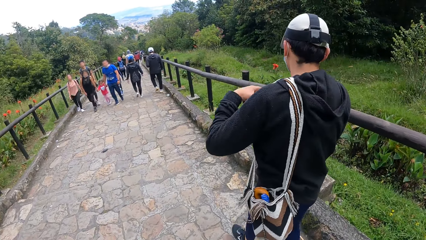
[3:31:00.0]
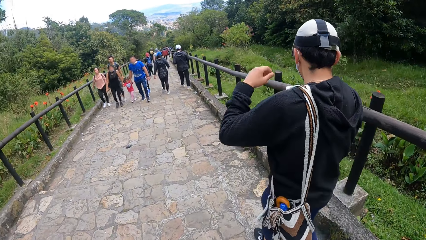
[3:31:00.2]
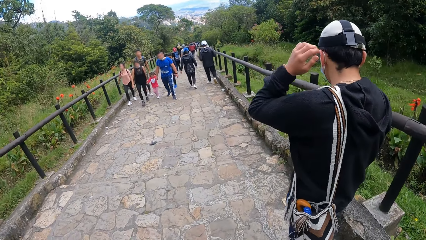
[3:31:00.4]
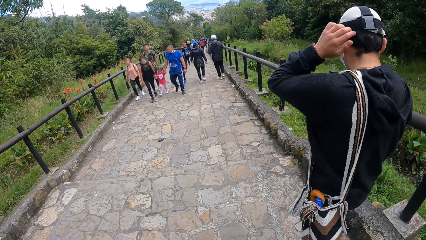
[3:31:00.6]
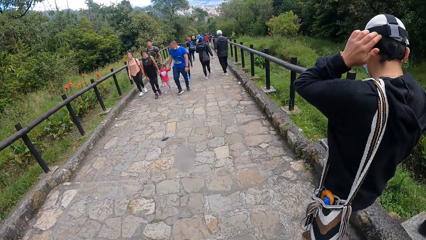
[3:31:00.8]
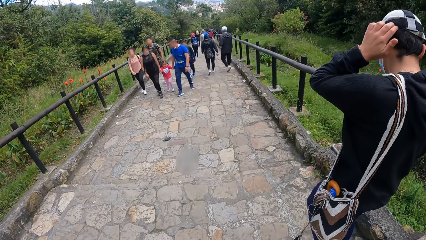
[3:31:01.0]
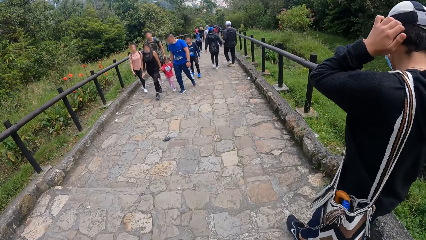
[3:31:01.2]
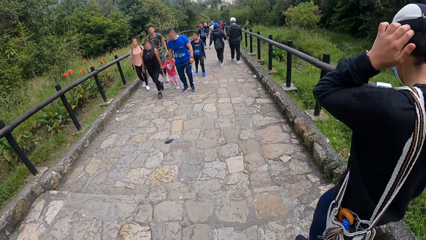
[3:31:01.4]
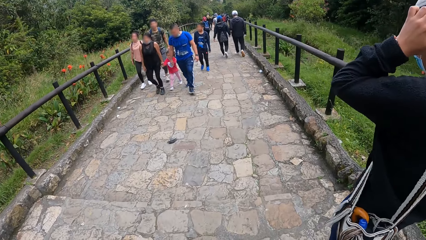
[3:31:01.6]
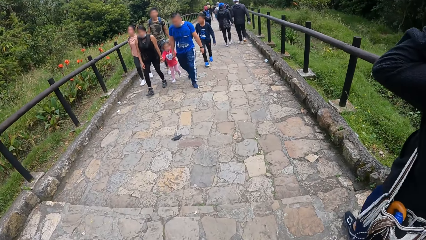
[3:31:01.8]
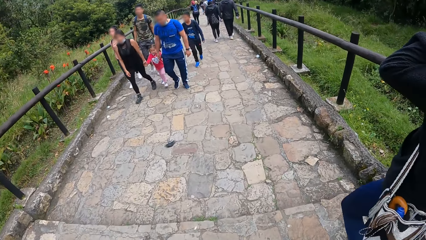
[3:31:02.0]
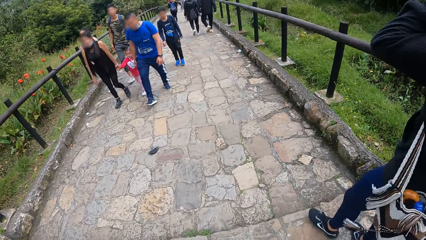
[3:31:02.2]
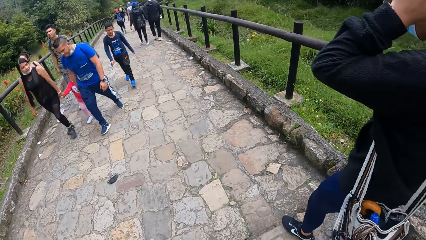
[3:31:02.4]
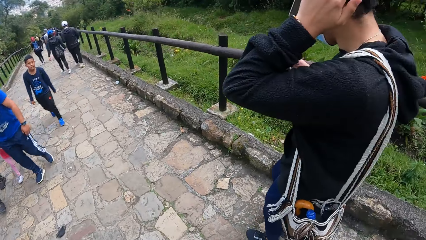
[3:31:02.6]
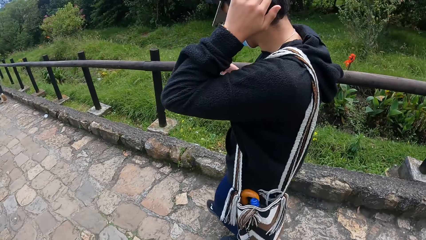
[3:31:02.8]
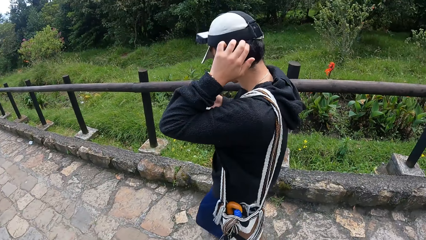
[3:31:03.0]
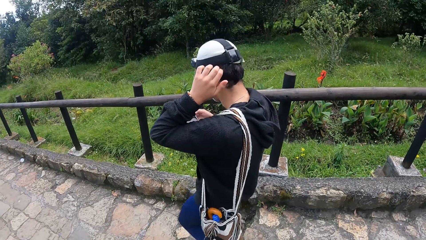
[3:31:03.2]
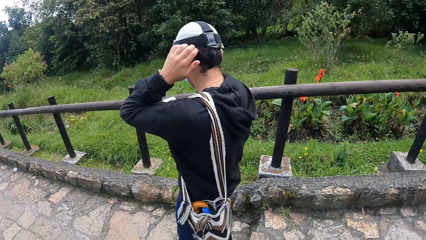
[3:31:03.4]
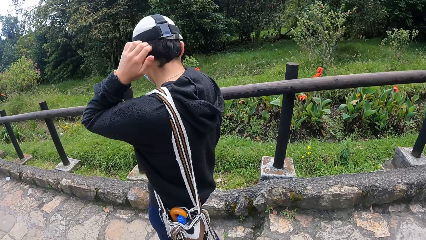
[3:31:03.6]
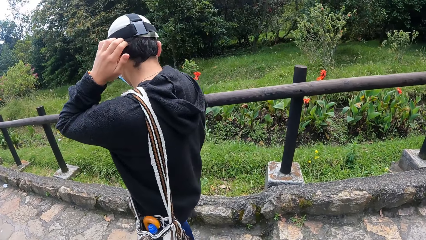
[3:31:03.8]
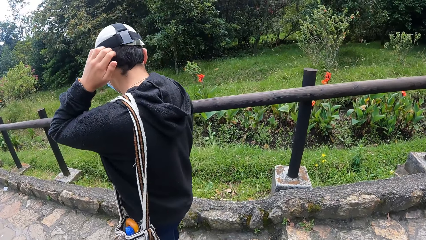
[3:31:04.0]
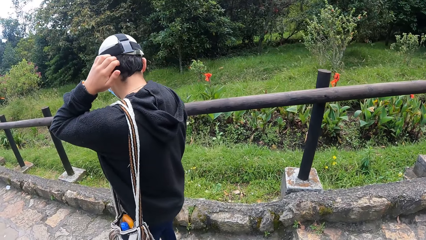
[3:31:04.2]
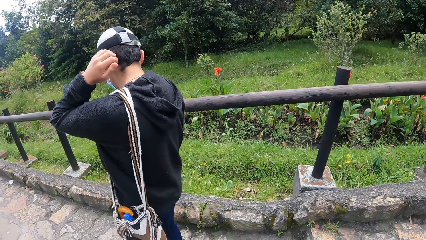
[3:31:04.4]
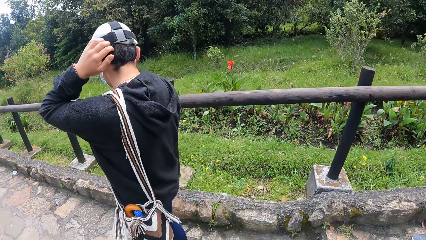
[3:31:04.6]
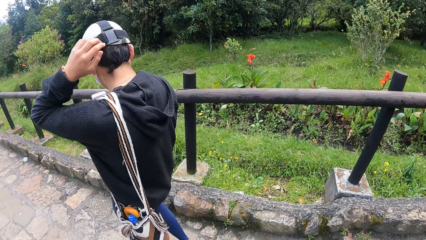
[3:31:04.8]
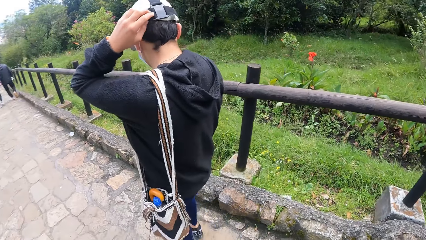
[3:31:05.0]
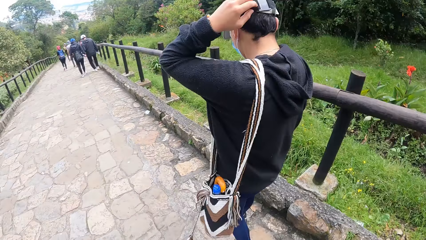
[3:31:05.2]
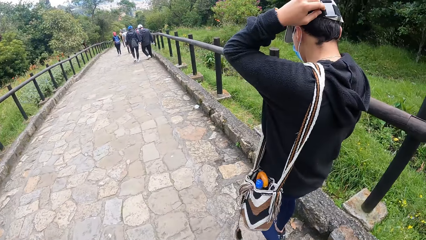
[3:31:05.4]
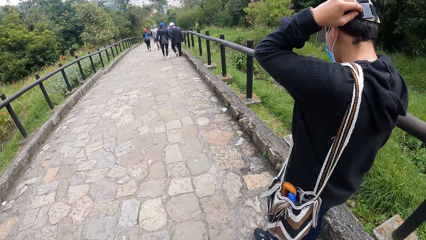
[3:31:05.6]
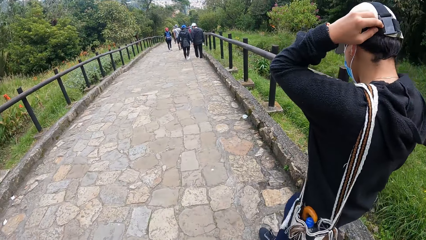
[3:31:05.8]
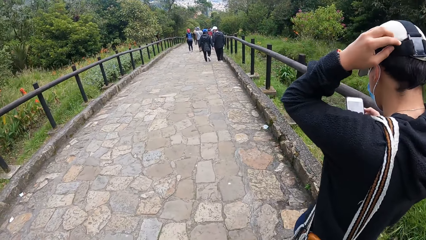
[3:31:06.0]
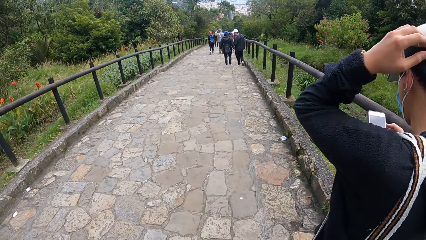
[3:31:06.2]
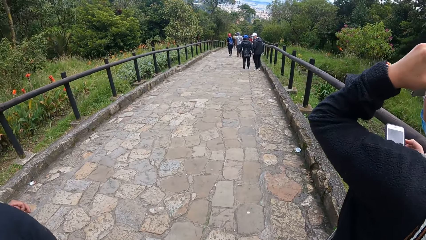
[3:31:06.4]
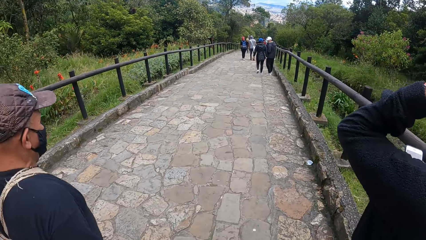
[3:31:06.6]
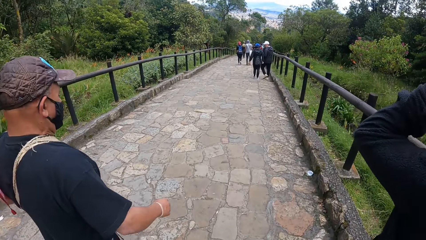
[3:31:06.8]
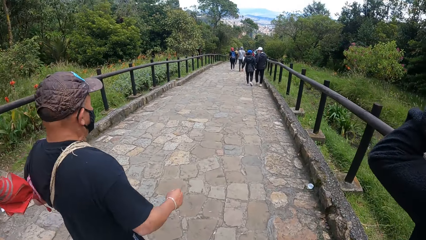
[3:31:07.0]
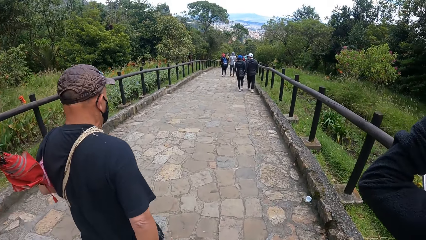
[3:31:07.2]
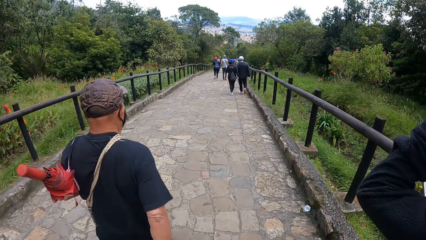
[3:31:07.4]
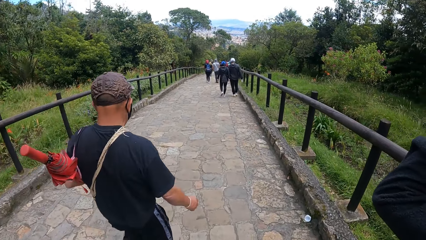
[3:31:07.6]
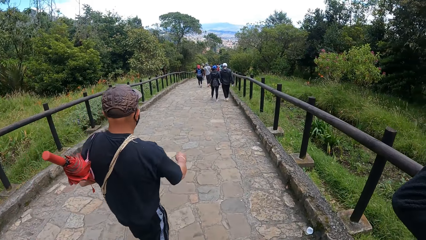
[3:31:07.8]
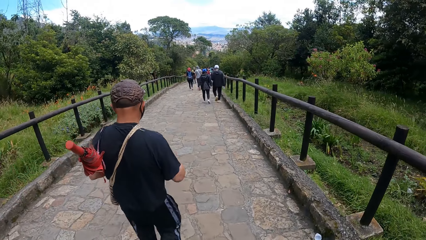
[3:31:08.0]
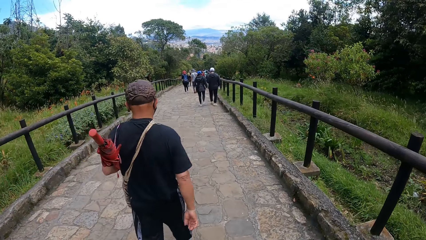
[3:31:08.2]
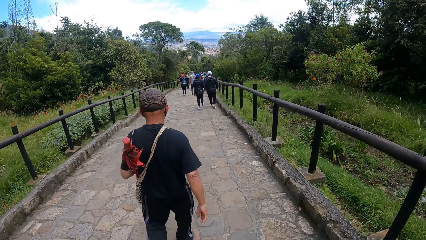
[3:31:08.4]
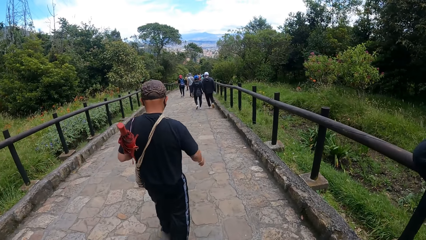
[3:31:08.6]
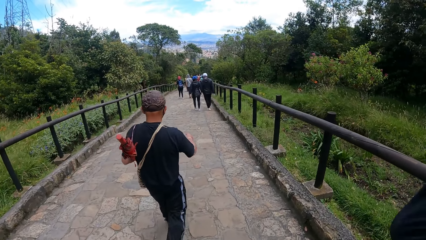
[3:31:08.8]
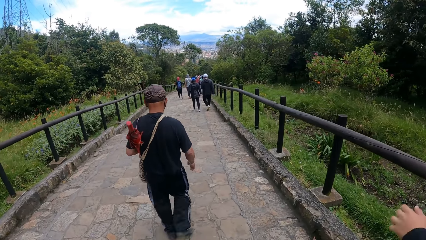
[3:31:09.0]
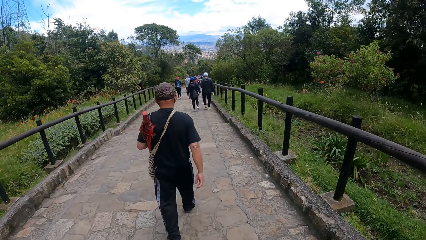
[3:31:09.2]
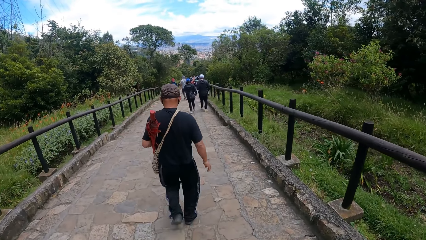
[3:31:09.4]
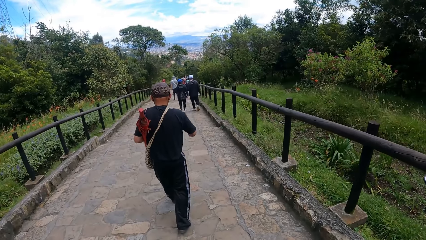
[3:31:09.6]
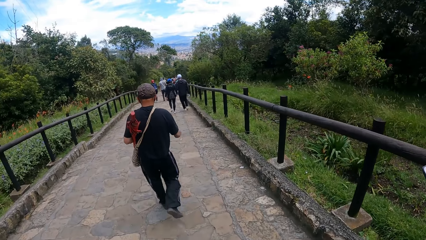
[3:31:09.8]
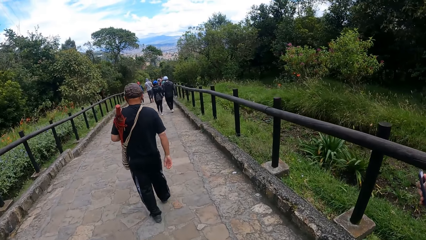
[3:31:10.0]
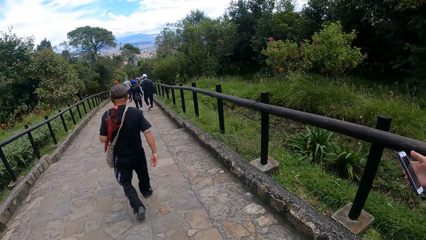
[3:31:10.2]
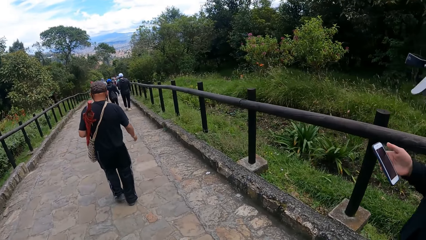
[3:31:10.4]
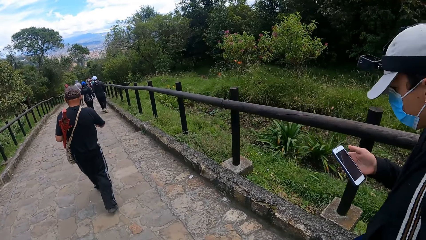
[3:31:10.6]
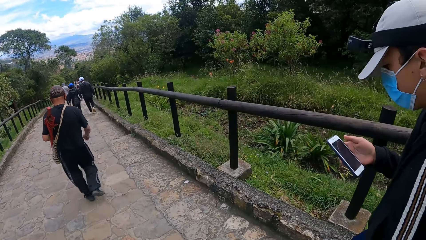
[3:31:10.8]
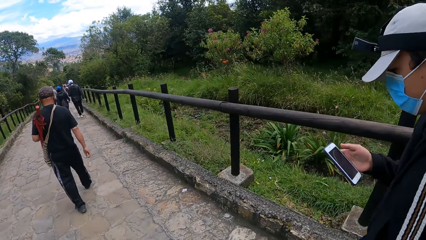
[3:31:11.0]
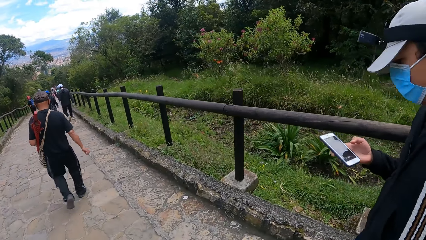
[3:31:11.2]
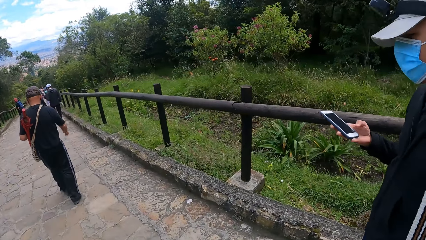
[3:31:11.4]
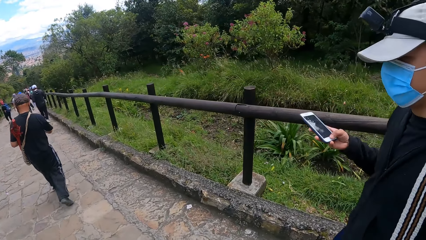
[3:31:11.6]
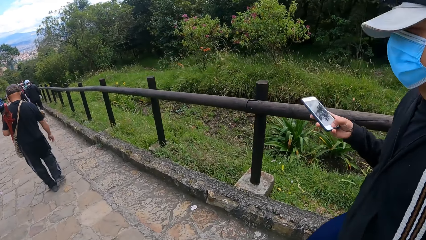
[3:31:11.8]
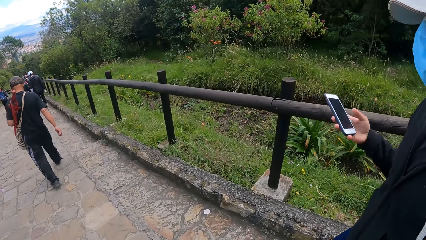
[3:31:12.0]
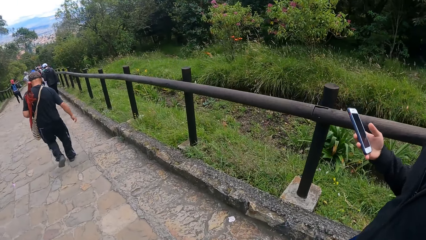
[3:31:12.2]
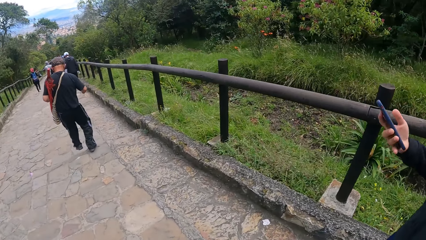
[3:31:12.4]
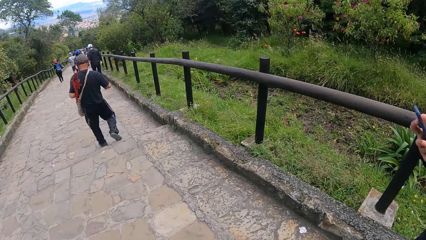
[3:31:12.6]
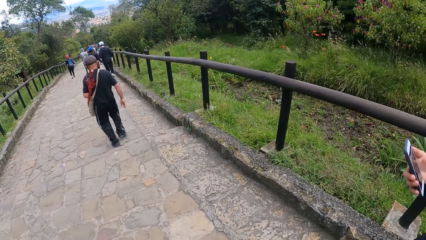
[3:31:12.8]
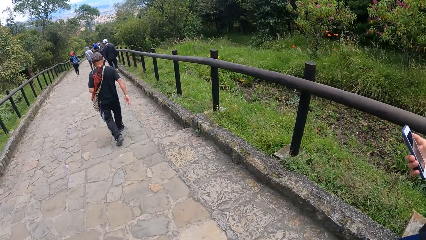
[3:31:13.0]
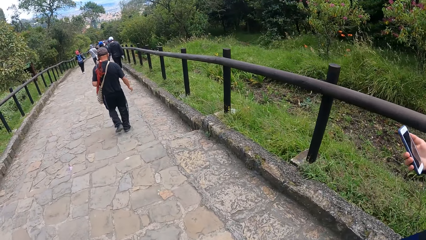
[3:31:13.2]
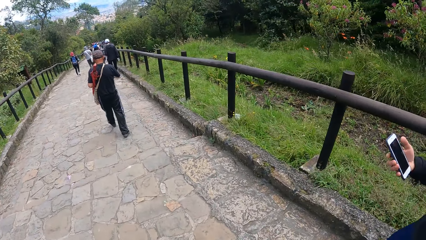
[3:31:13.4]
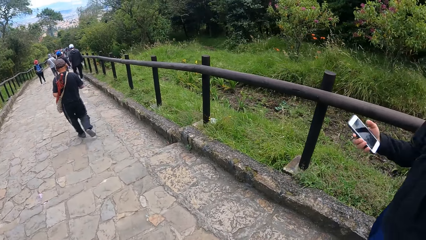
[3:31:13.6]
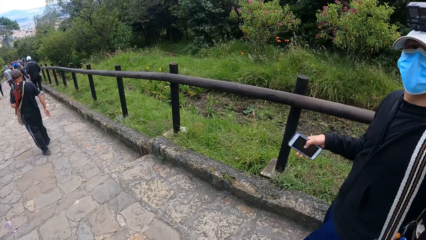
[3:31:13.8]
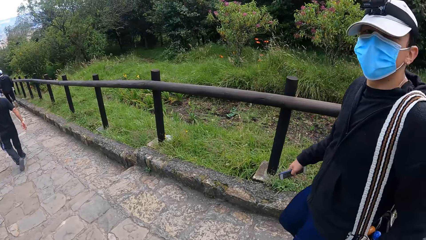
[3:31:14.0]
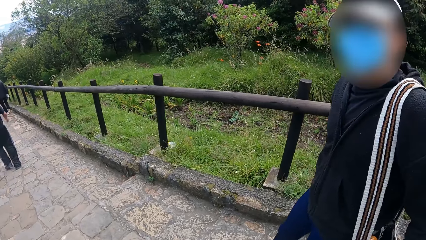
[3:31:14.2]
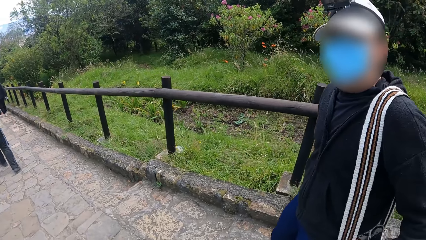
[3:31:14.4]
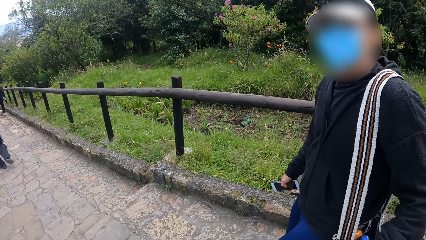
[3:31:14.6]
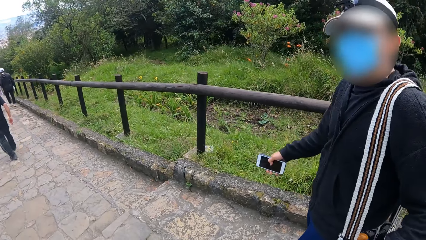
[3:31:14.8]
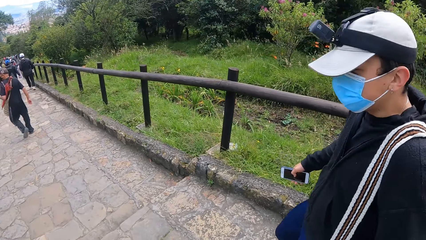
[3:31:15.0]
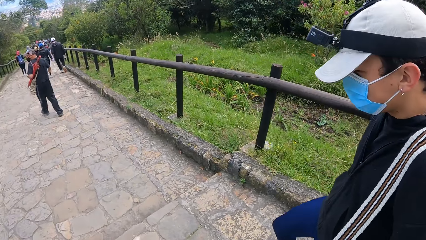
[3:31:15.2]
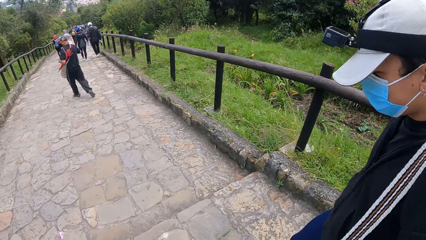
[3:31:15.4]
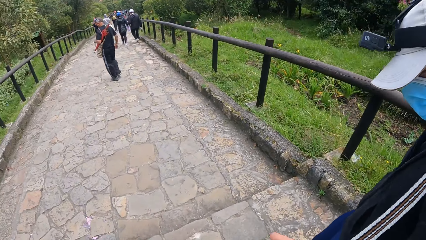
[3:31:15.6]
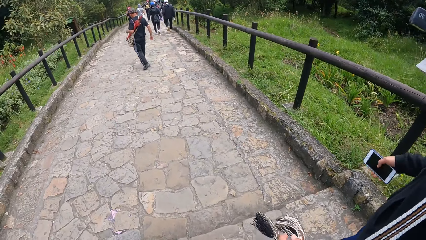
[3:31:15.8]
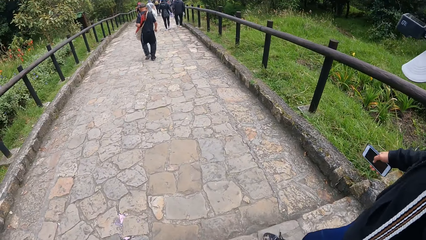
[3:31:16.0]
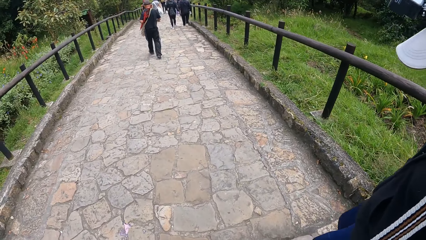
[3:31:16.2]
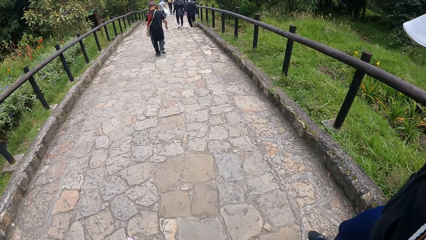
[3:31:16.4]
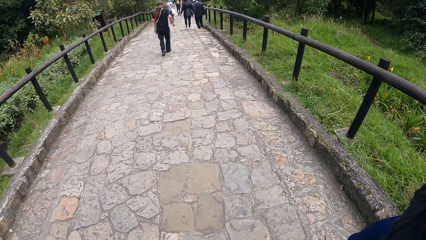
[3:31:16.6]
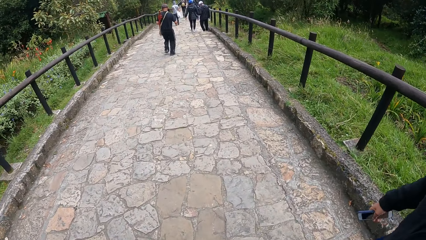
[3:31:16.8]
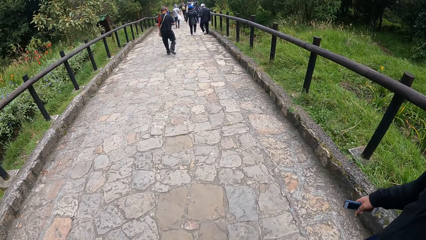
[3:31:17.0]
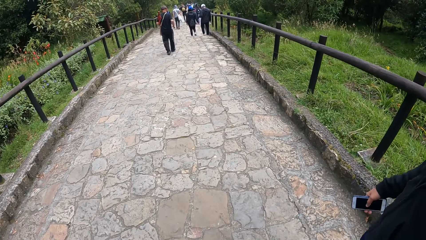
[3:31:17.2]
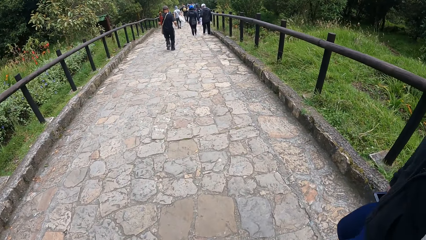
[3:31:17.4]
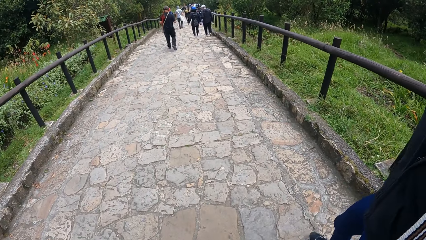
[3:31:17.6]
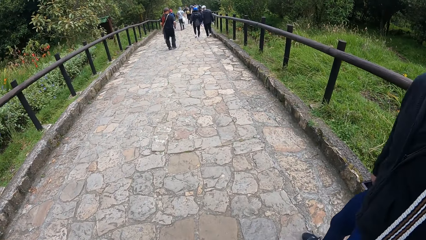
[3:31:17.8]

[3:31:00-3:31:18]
A man scratches his head with his left hand. The man operates the phone with his right hand. The man locks the phone. The man interacts with the camera wearer. The man holds the phone with his right hand.
